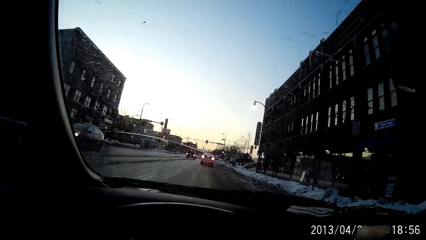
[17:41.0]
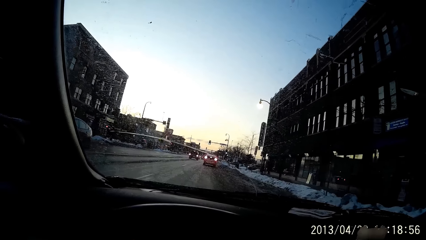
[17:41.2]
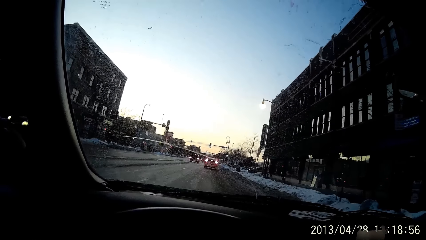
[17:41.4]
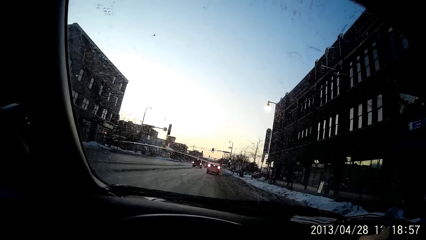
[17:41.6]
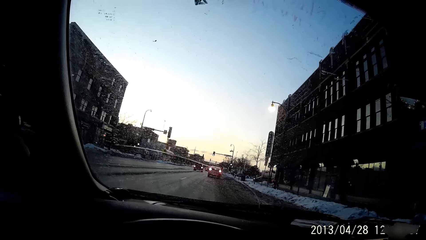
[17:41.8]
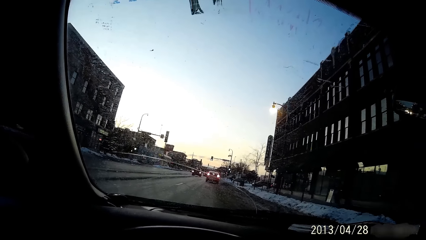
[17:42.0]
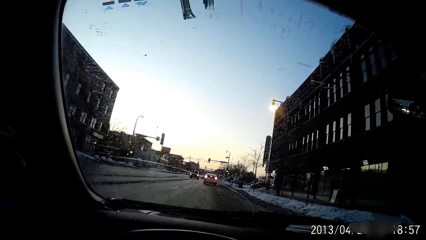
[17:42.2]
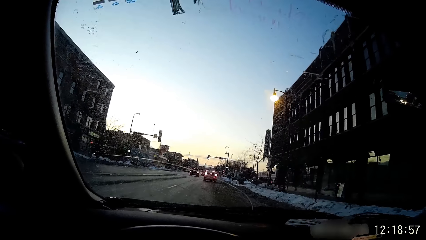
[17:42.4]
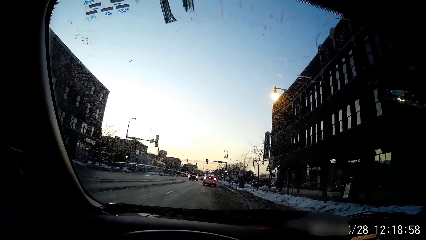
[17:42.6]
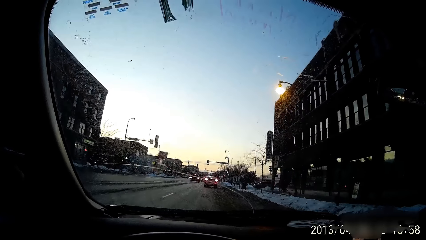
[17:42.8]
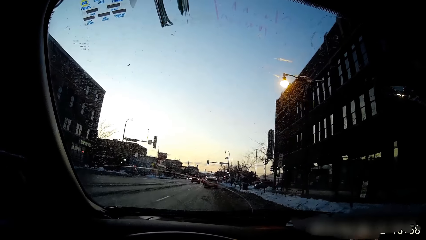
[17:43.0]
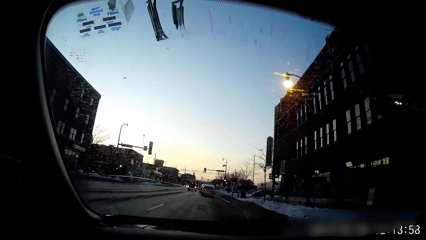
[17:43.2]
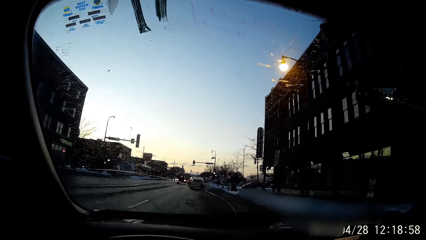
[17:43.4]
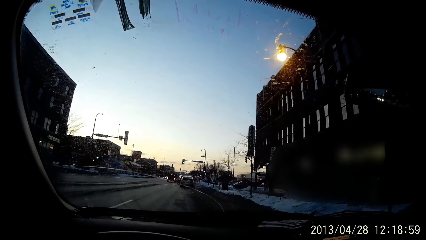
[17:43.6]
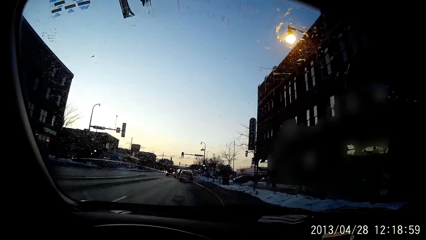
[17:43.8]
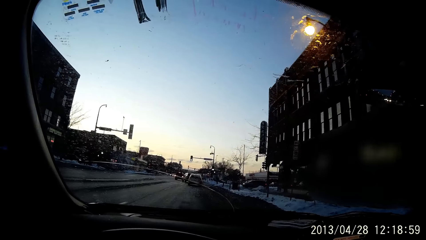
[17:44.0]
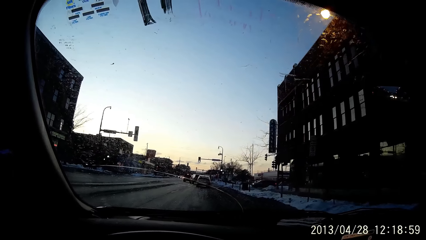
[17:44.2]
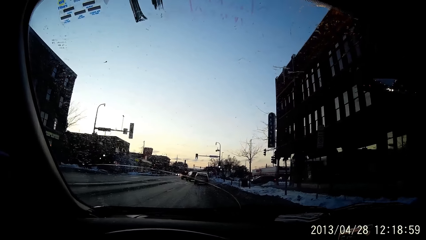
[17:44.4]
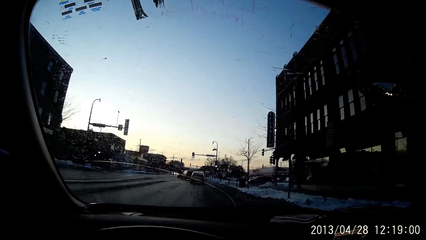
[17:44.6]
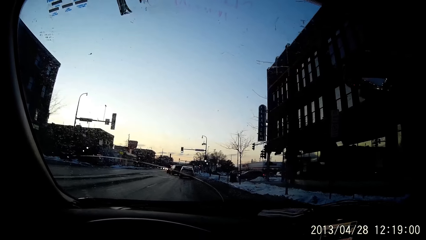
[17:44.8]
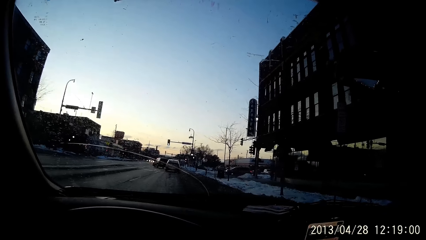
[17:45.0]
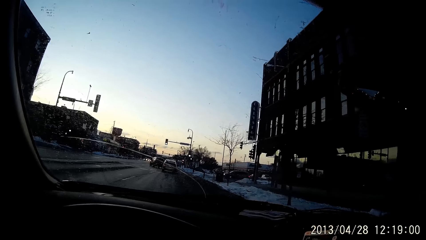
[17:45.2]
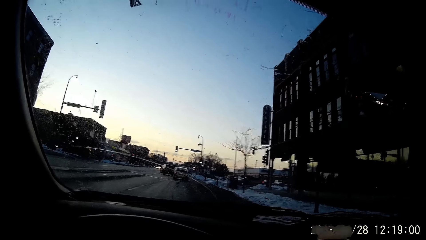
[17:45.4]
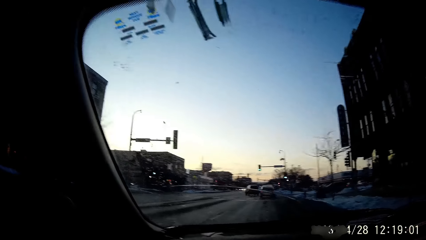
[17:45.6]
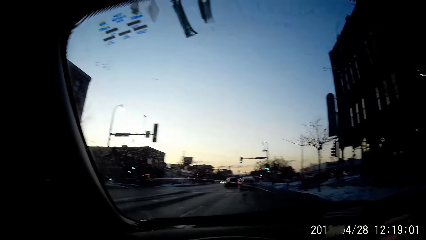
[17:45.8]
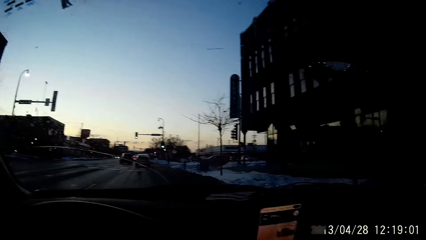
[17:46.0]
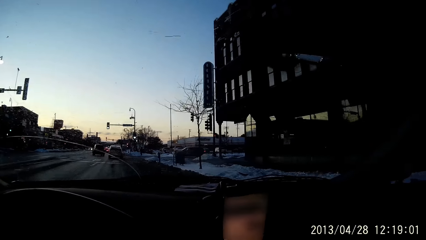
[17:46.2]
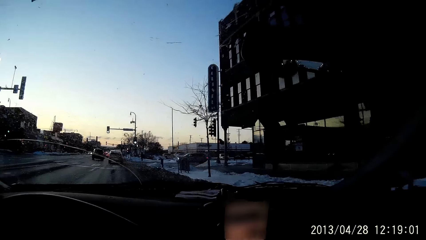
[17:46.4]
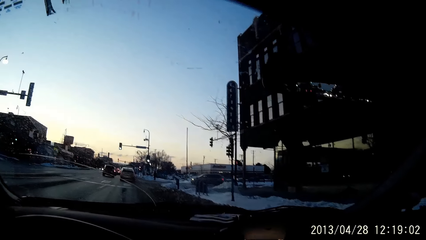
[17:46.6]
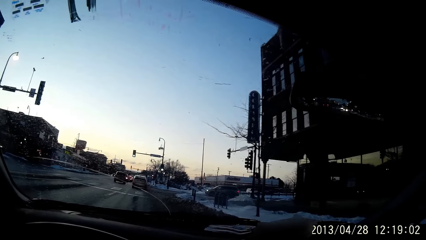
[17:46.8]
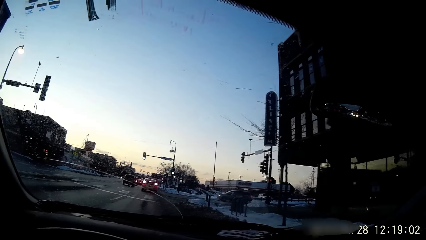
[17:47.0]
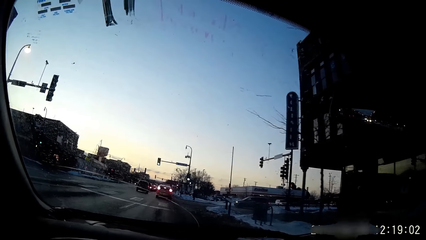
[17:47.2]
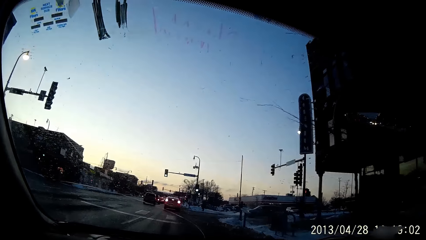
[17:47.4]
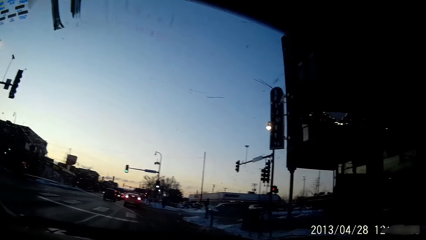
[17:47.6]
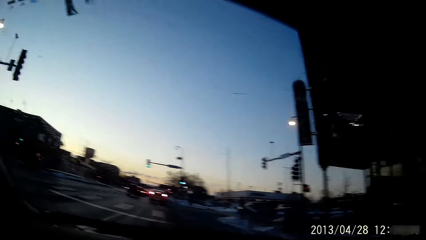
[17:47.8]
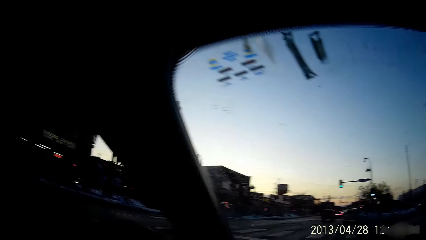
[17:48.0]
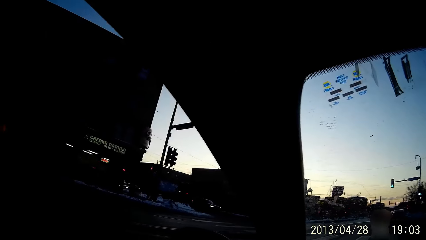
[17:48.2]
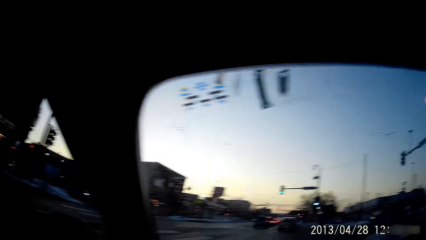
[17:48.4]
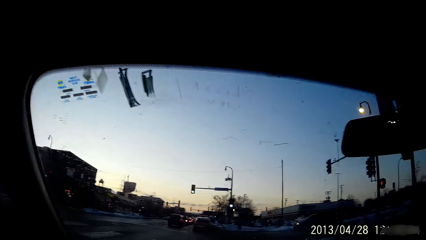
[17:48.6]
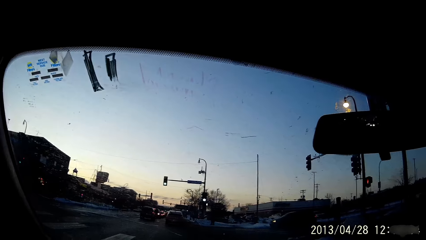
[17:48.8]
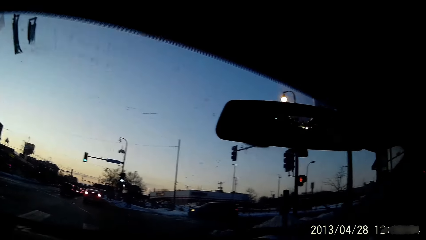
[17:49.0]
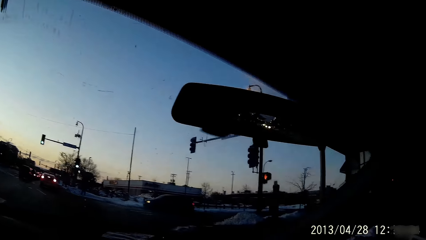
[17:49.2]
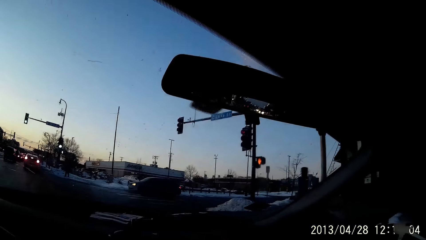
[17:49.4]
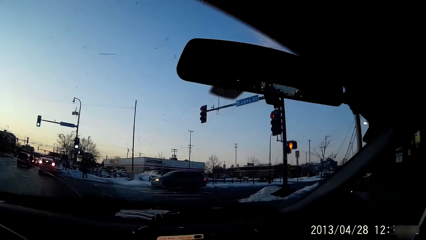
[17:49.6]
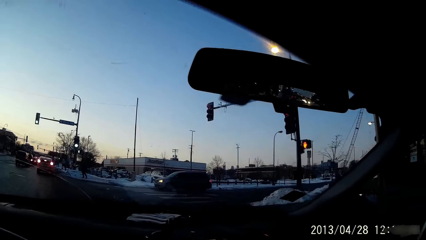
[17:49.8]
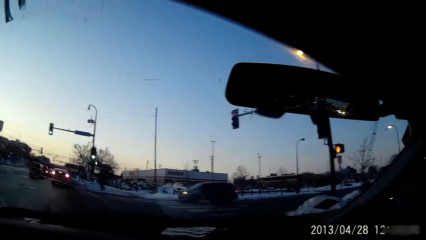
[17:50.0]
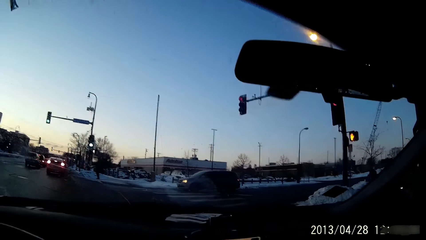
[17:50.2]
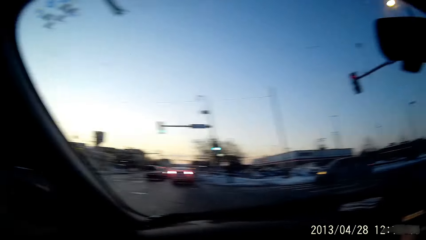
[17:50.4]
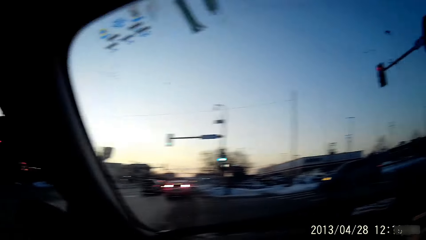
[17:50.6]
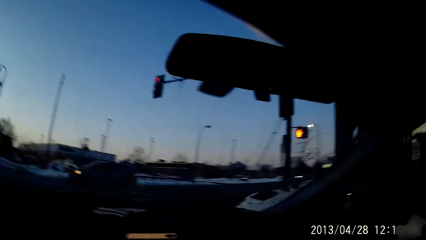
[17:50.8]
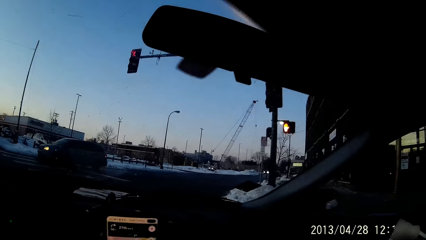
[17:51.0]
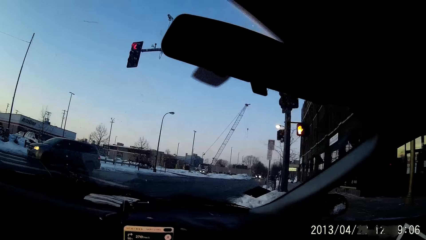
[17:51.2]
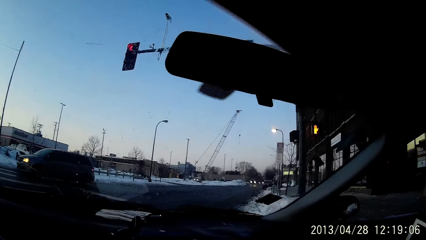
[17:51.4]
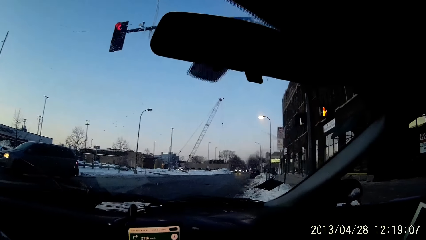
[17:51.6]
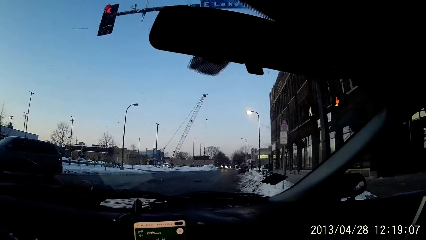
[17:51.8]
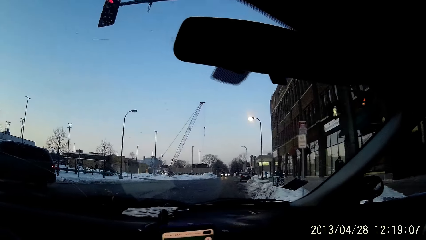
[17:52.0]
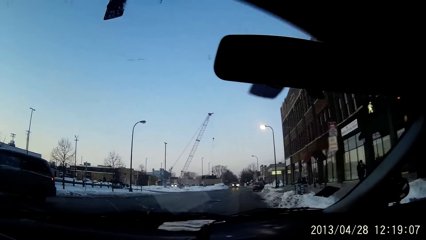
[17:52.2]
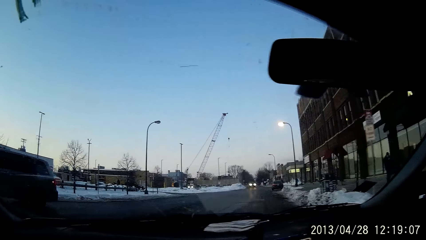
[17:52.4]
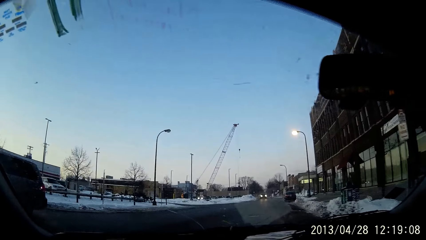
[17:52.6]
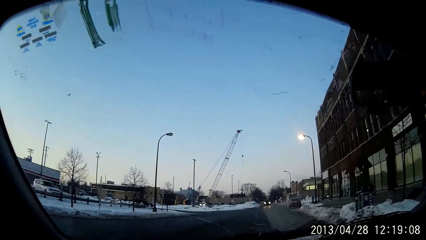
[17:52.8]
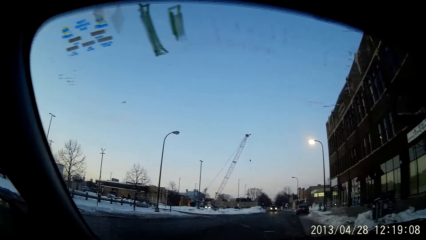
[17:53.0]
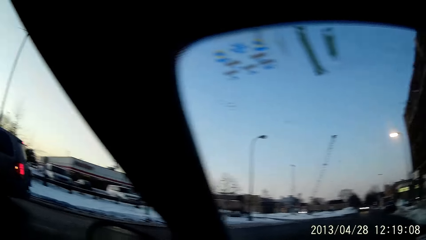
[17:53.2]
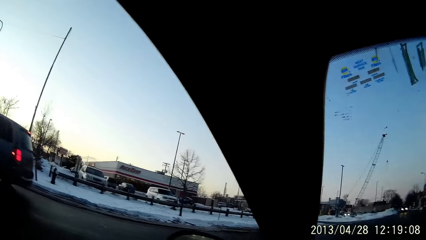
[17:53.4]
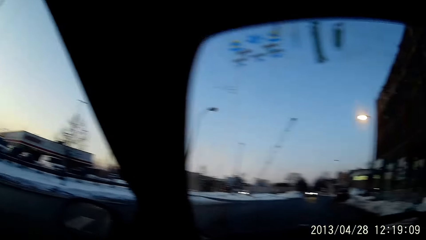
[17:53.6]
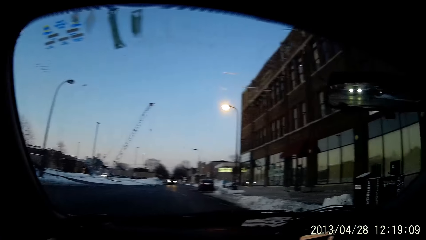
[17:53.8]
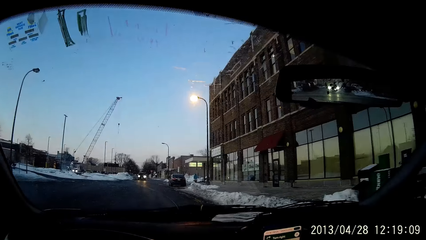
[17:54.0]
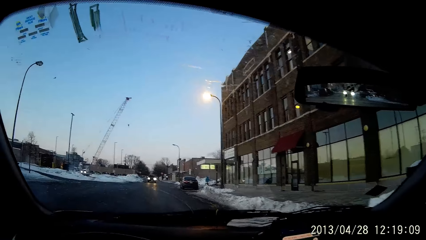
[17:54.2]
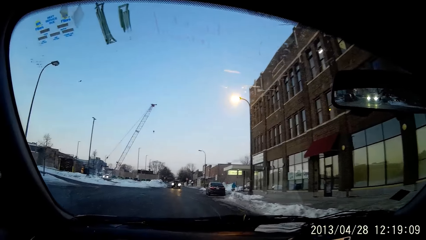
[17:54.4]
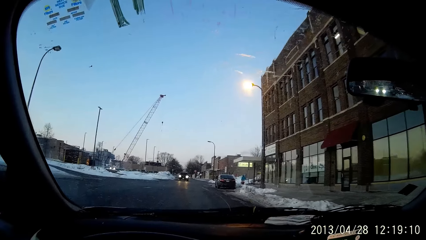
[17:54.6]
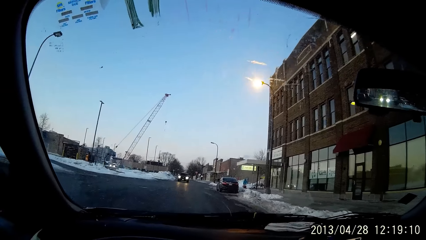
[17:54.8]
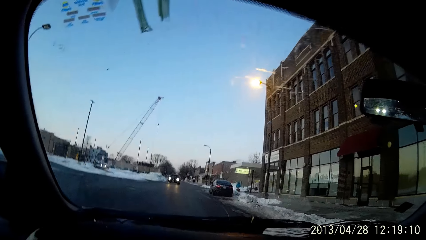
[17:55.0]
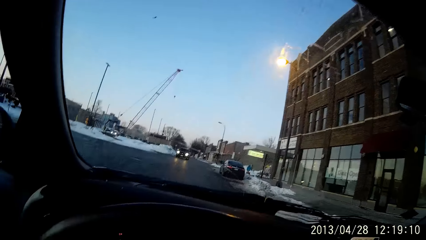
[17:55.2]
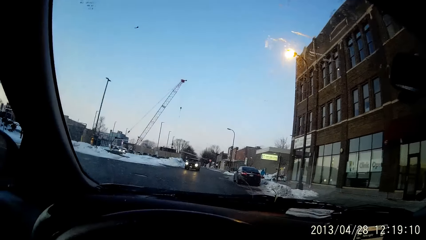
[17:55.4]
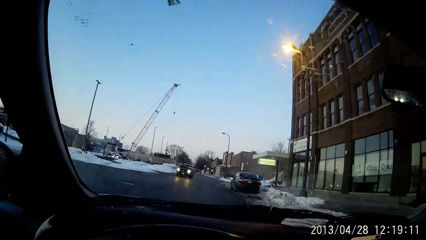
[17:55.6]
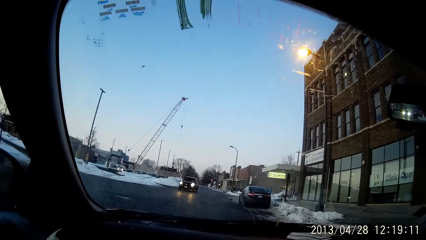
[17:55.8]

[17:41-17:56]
The camera wearer turns right.
